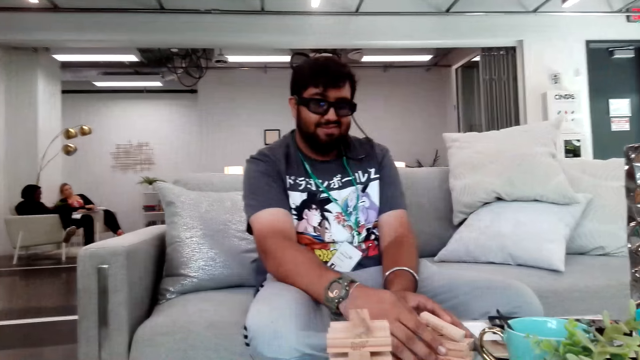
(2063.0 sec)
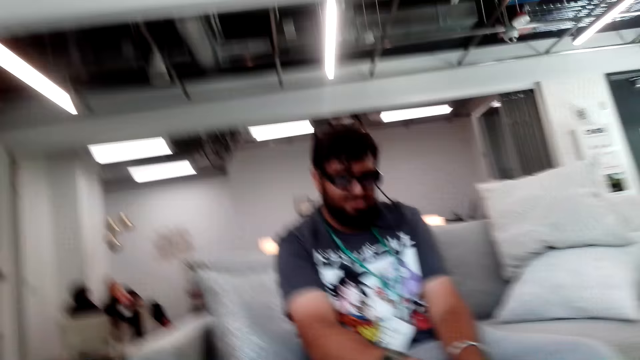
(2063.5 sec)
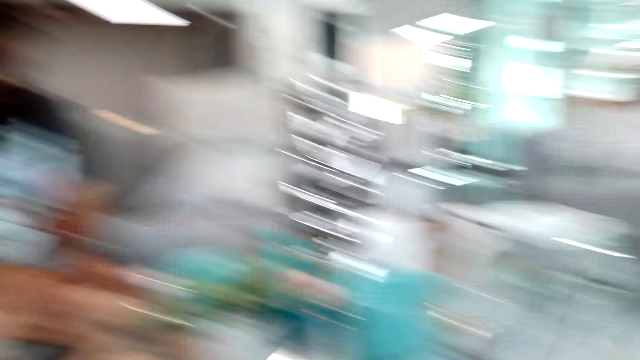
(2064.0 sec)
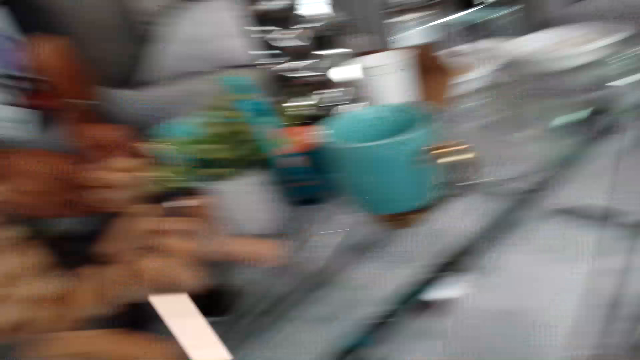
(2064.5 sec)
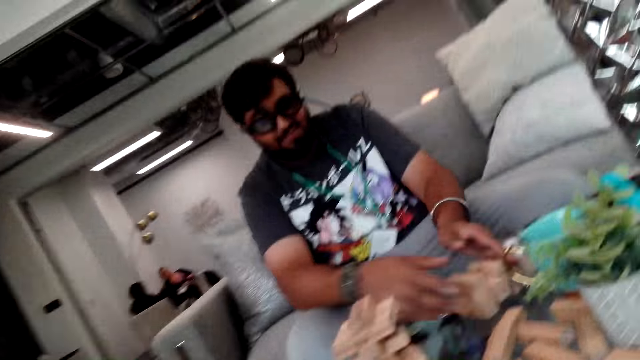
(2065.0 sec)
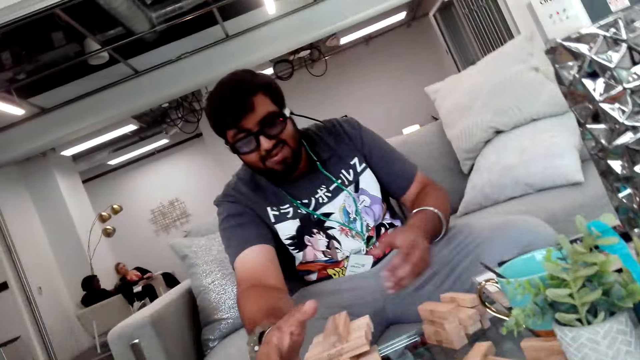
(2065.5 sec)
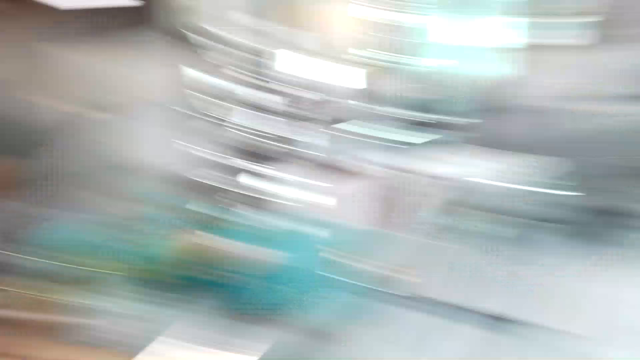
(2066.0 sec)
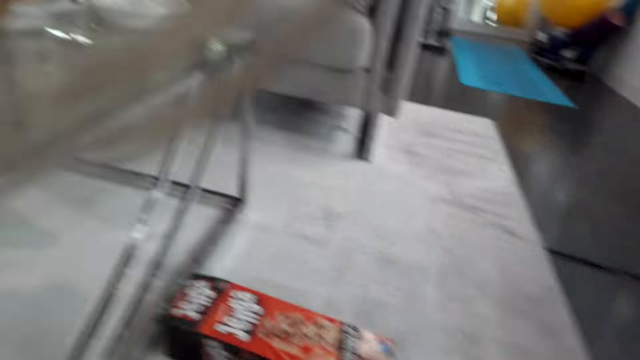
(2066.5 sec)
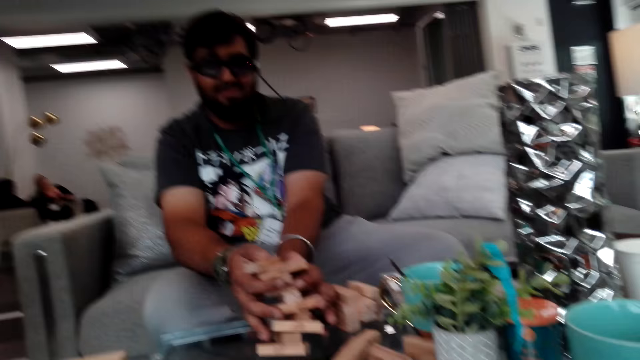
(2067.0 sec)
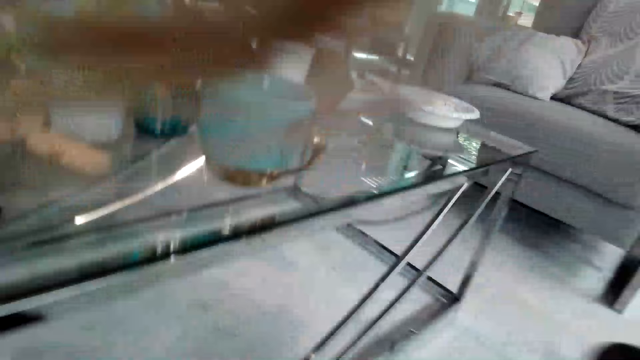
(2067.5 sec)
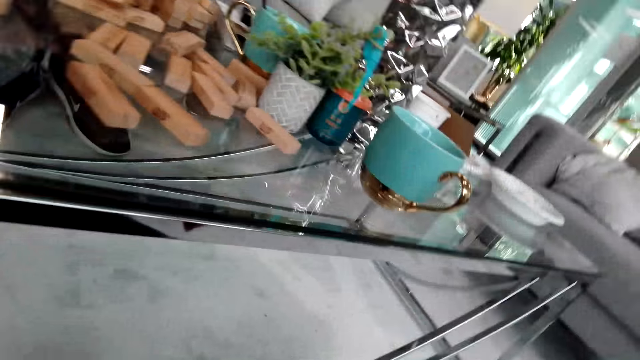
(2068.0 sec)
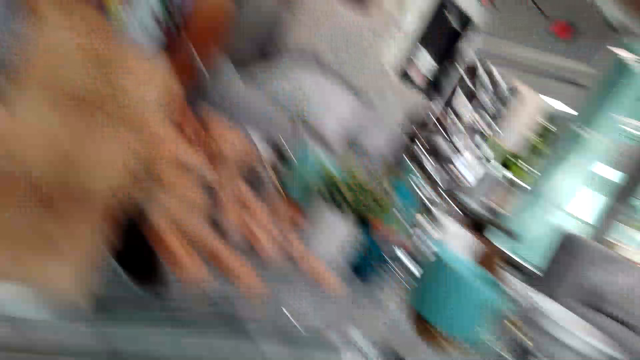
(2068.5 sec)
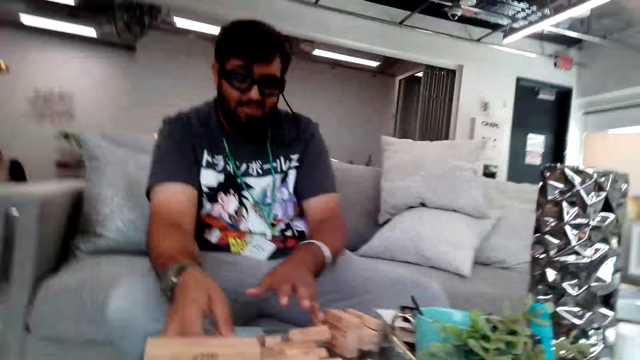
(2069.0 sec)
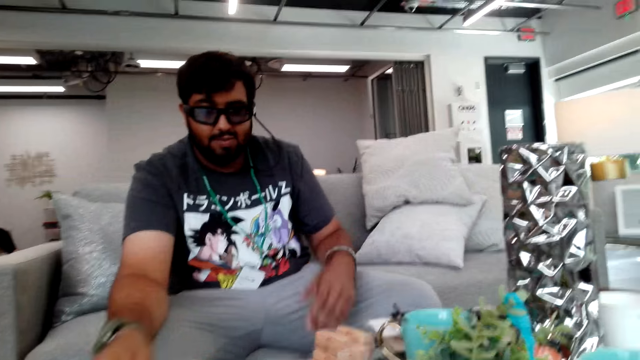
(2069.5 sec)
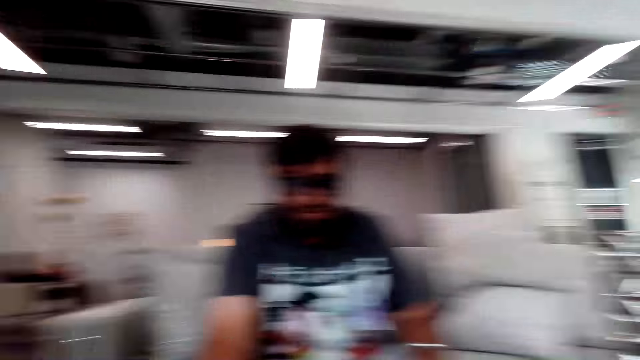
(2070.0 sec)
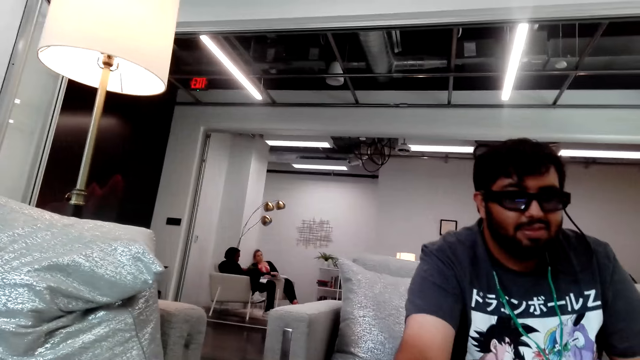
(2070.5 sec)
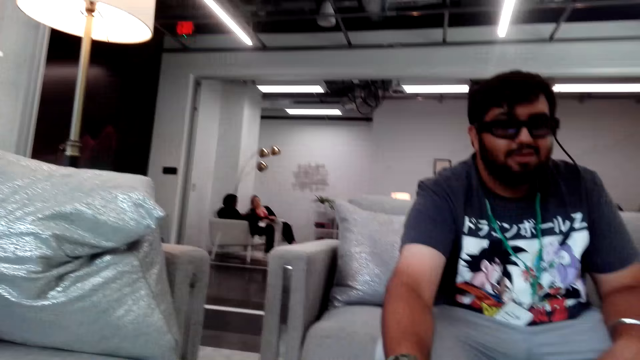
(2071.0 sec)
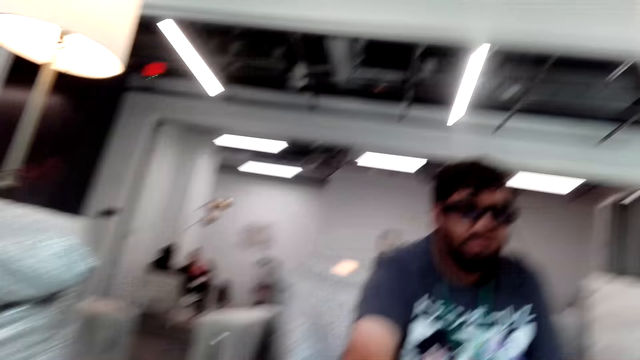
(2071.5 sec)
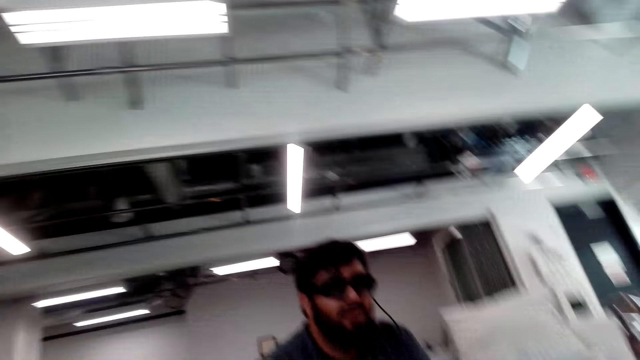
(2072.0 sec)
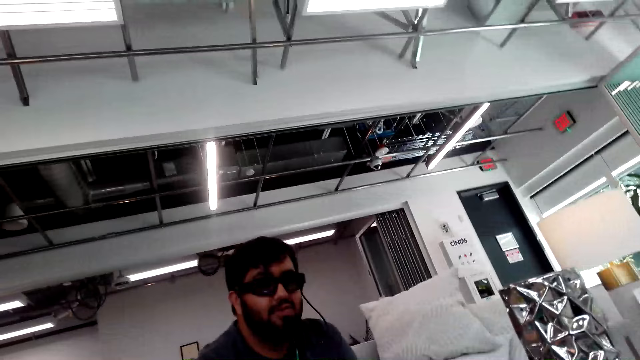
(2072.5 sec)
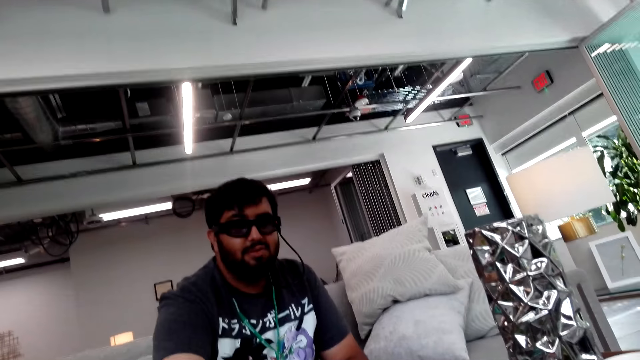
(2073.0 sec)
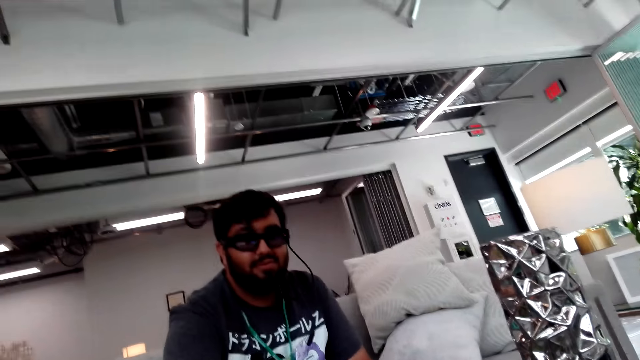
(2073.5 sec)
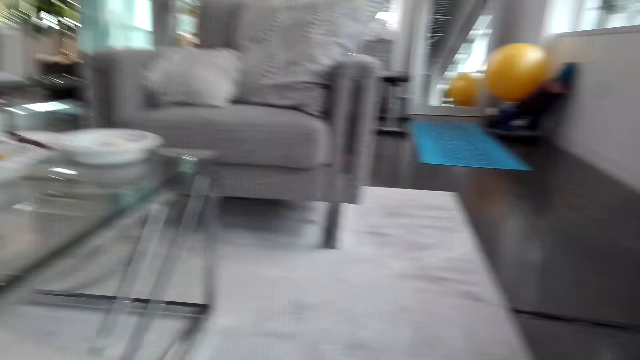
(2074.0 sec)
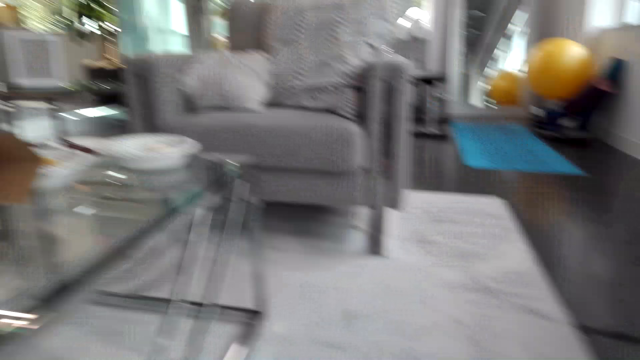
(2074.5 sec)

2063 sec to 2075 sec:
The man places blocks aside. The camera wearer interacts with the man. They look around the house.

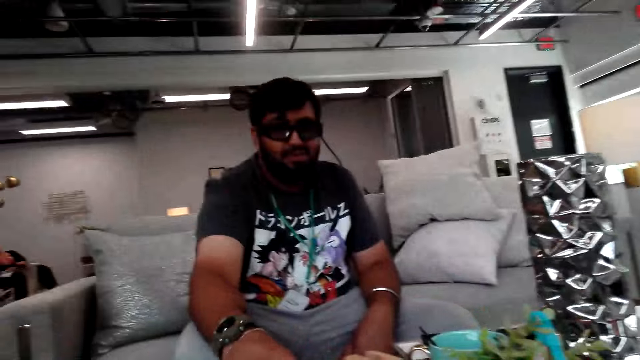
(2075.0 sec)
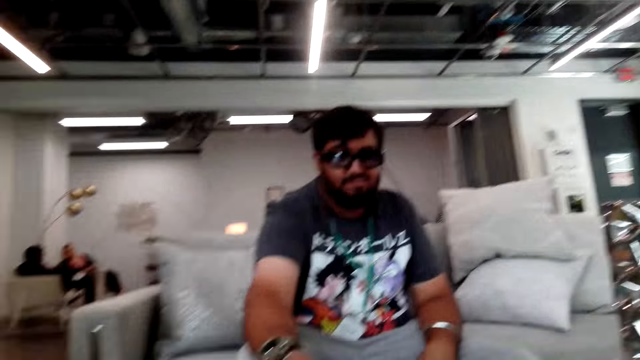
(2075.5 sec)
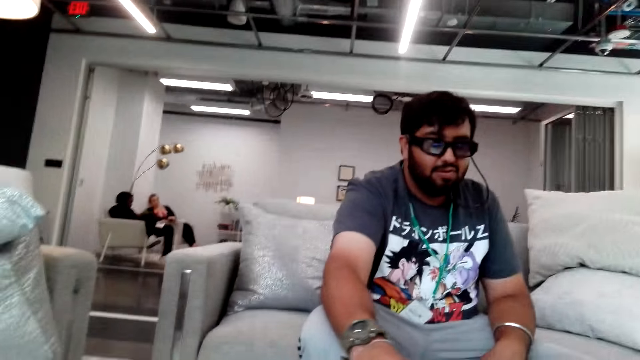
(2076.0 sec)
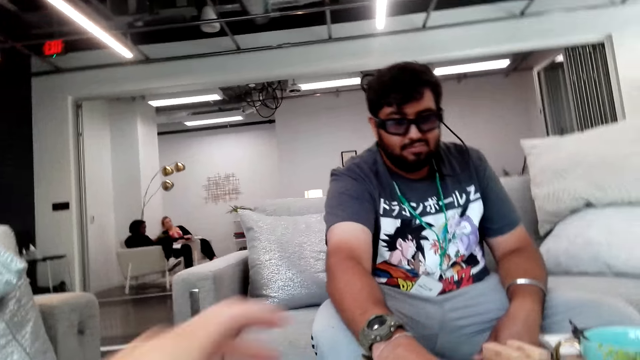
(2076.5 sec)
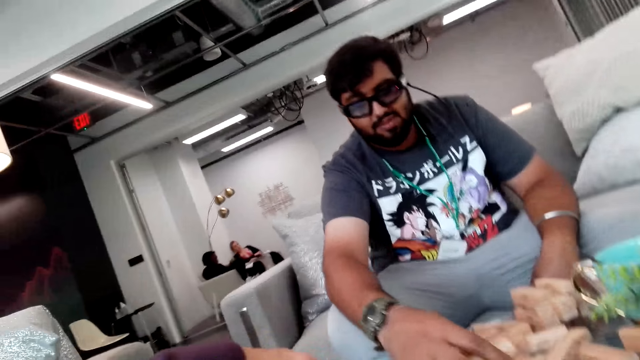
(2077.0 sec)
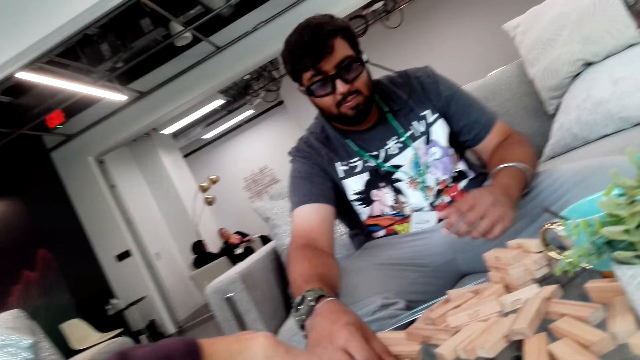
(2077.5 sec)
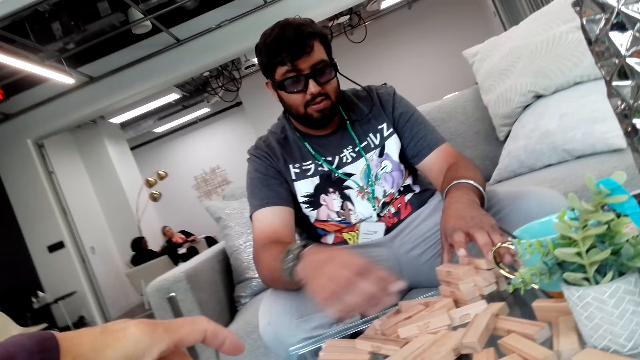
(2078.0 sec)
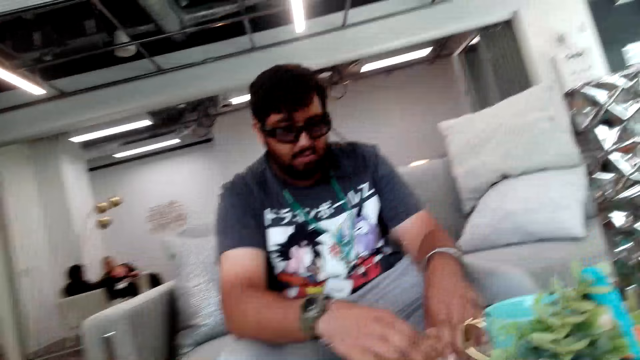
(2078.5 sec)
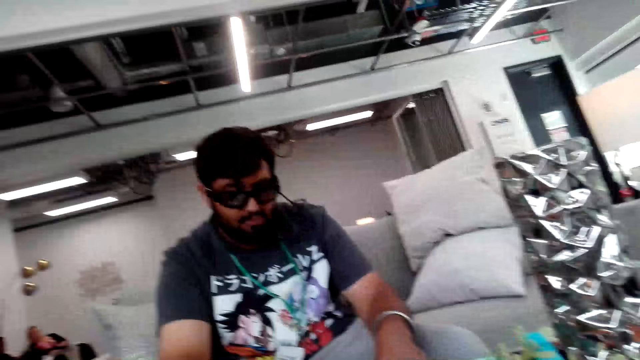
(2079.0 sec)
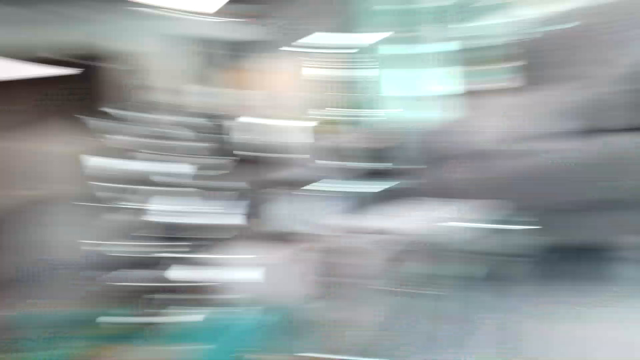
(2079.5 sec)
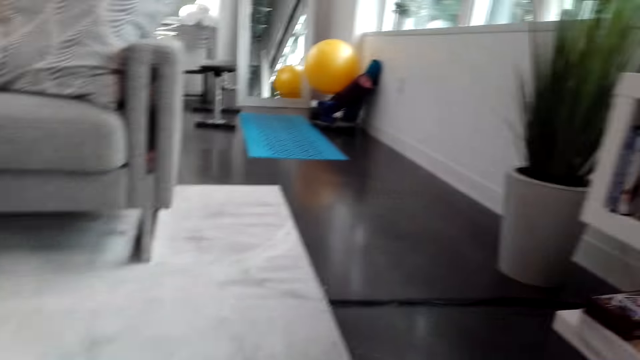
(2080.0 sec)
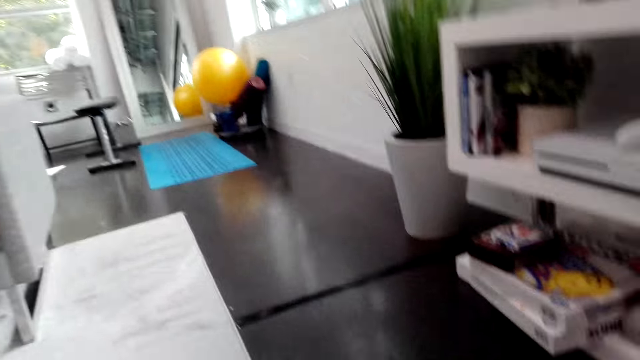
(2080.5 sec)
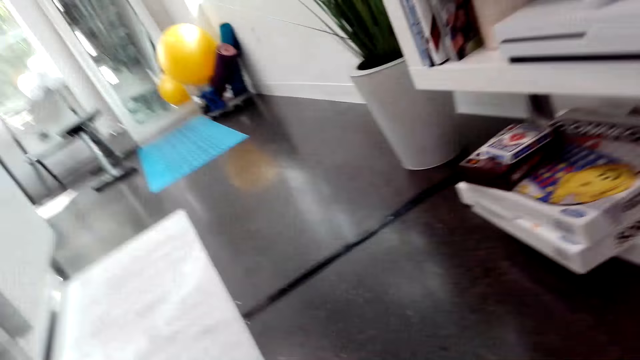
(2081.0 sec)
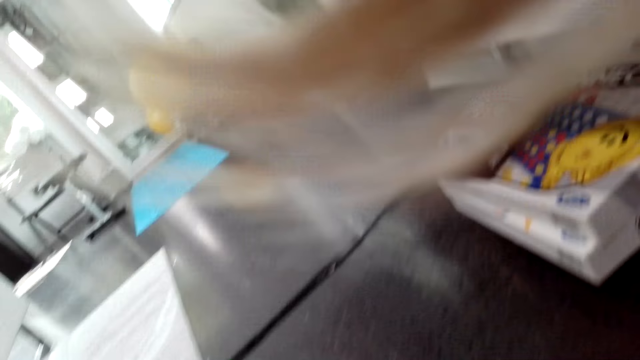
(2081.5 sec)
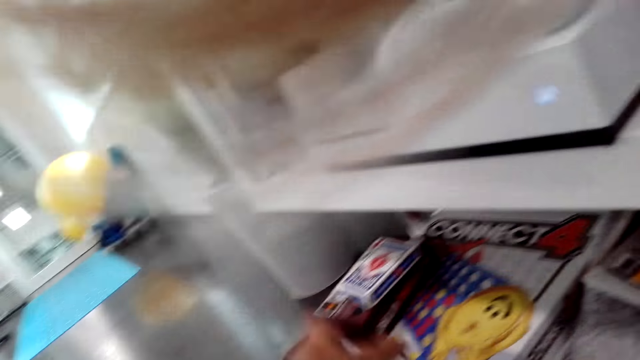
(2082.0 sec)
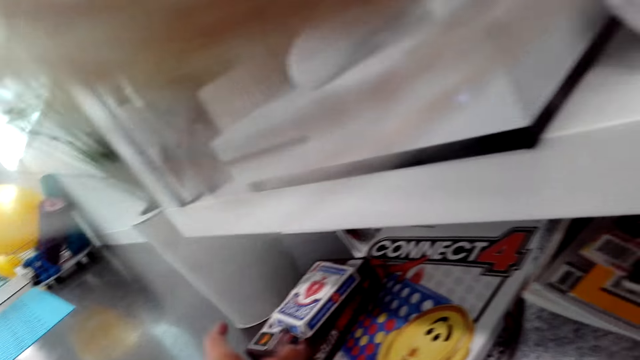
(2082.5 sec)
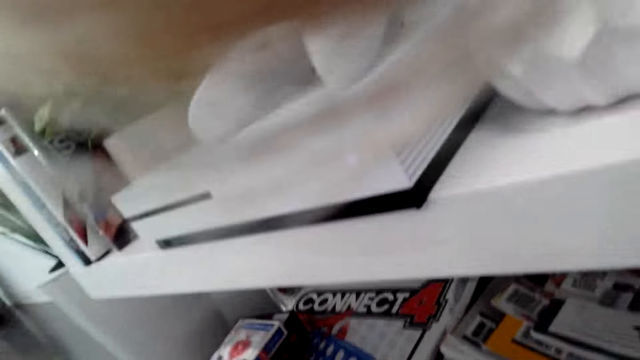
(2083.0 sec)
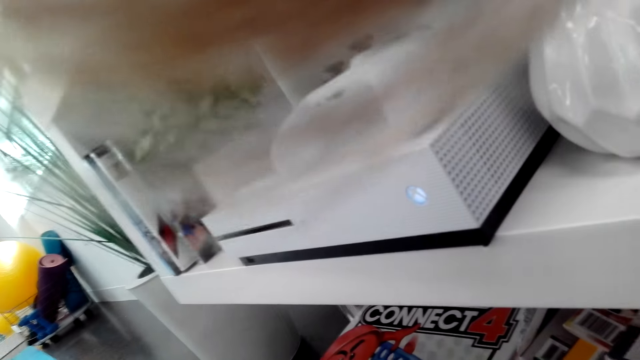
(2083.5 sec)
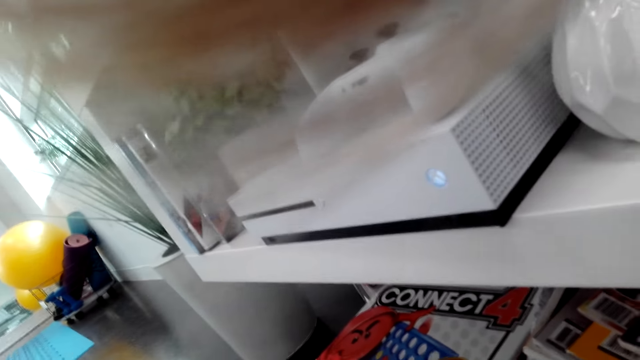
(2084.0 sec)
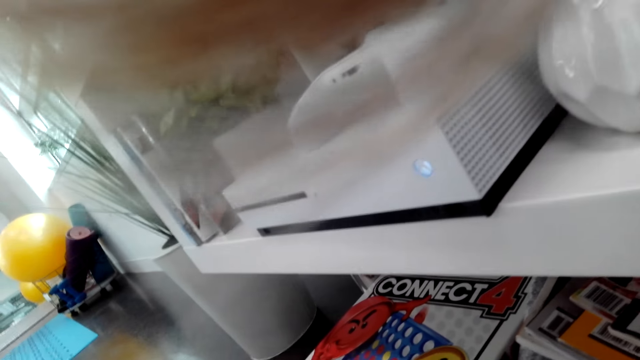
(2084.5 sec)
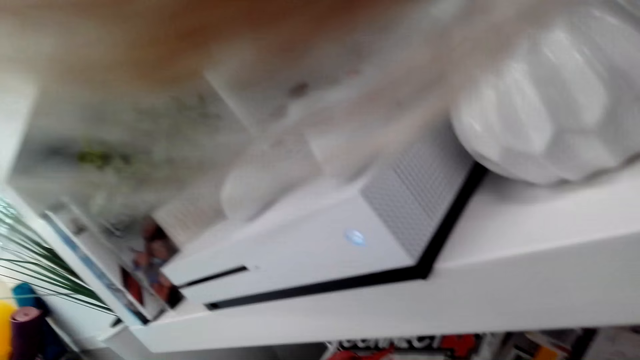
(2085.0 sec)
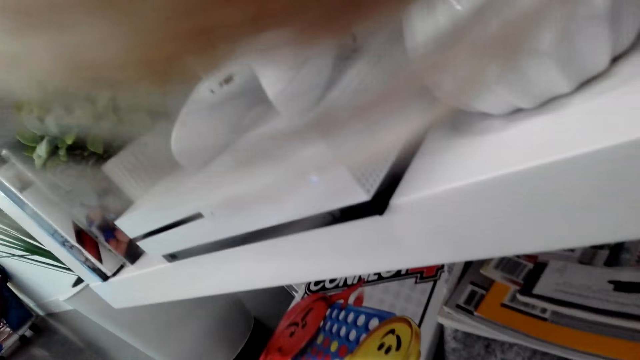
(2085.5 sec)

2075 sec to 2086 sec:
The camera wearer points at the blocks. They walk around the house.
